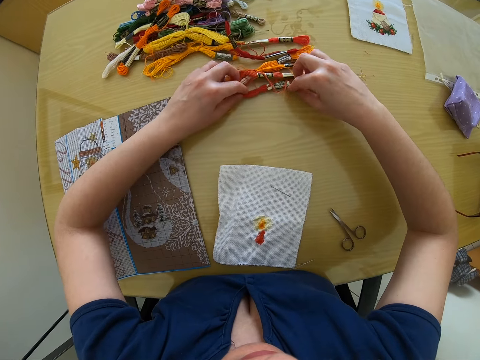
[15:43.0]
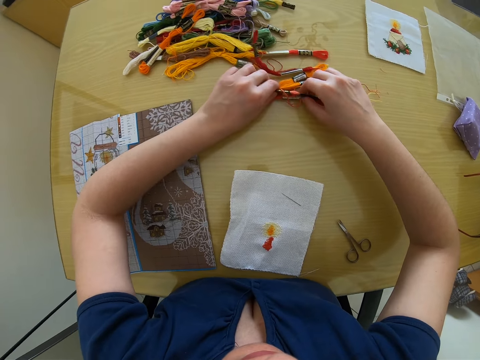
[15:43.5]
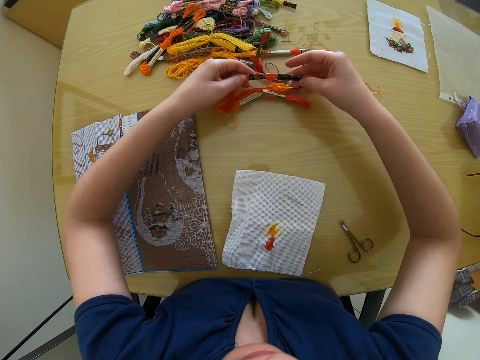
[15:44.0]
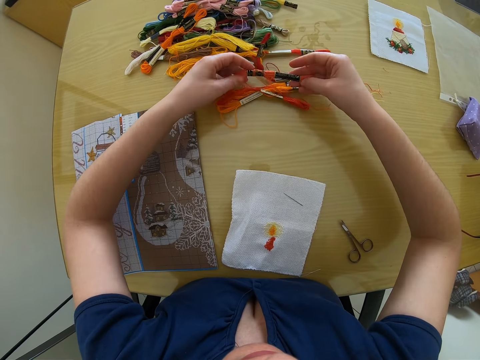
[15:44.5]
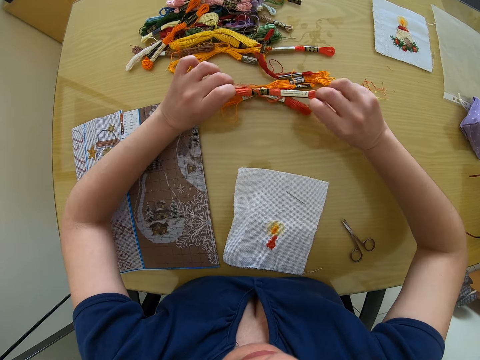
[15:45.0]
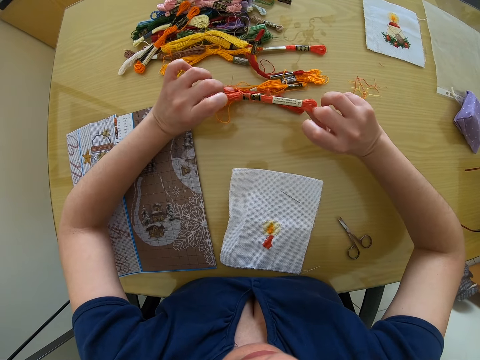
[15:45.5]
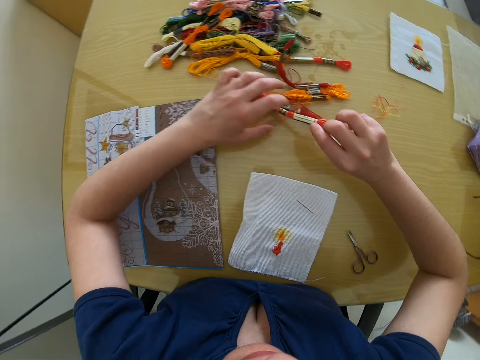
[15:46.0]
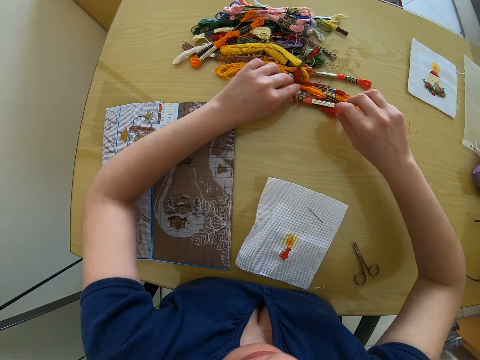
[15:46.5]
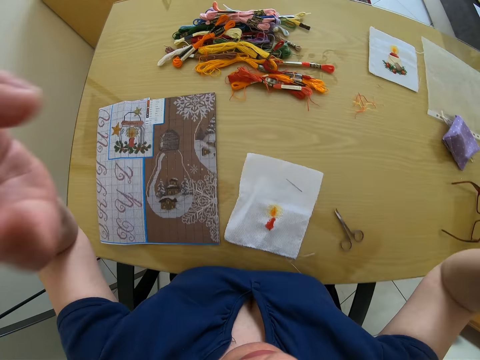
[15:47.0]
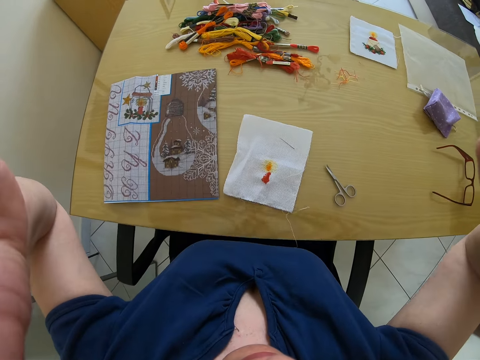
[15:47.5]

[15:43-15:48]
The camera wearer takes a stack of thread from the stacks of threads on the table with both hands. She examines the stack of thread with both hands. She drops the stack of thread in her hands on the stacks of threads on the table. She lifts both hands towards her face. She adjusts the camera.
